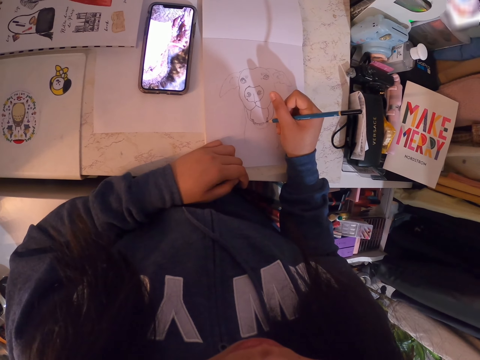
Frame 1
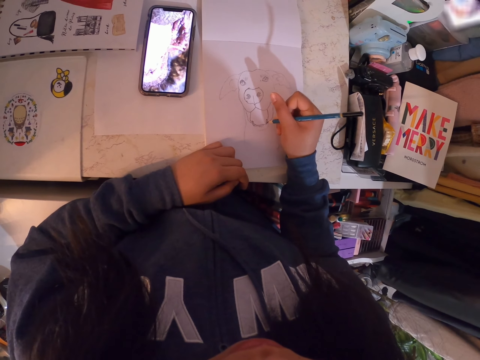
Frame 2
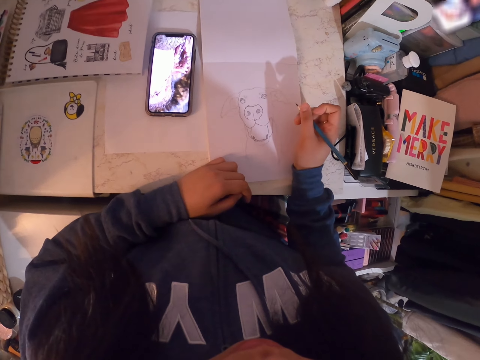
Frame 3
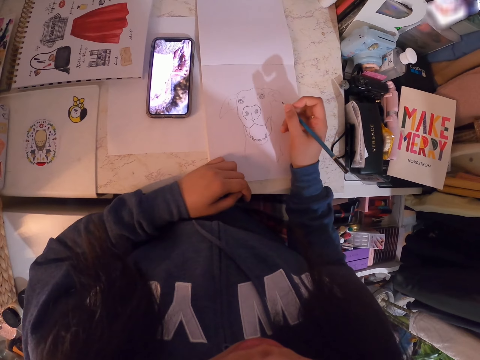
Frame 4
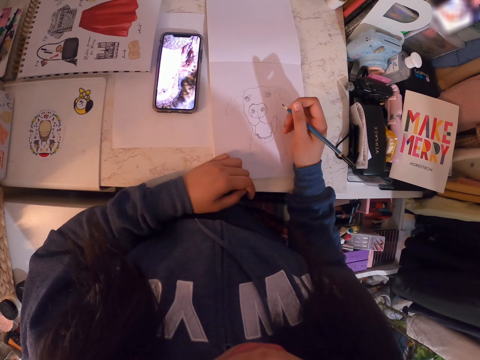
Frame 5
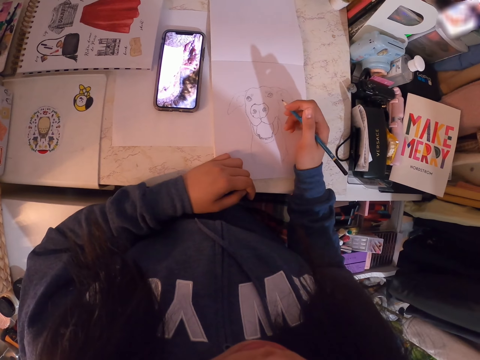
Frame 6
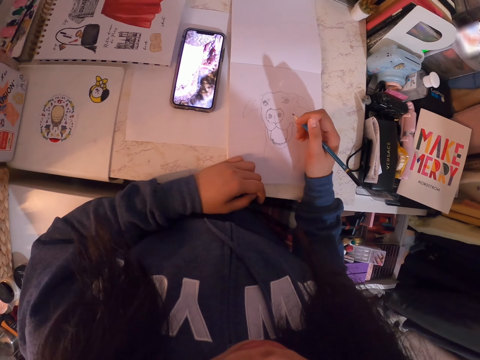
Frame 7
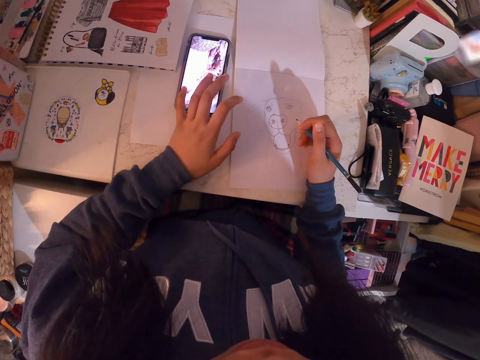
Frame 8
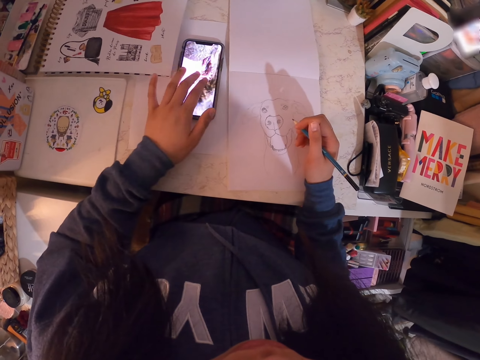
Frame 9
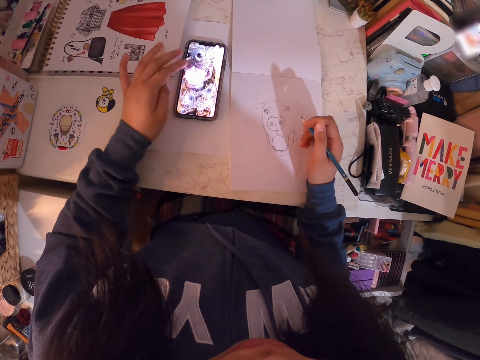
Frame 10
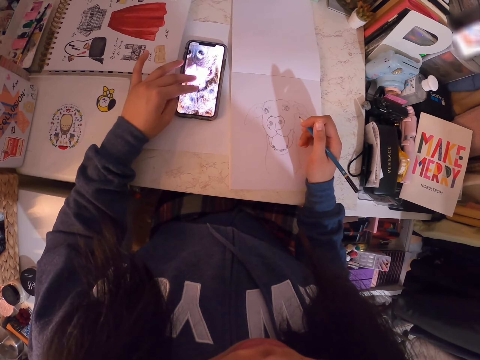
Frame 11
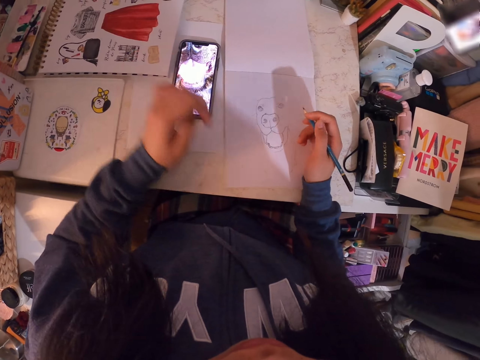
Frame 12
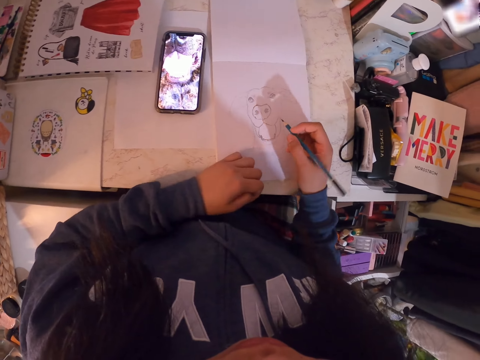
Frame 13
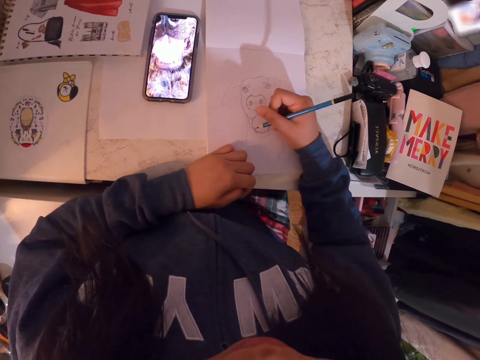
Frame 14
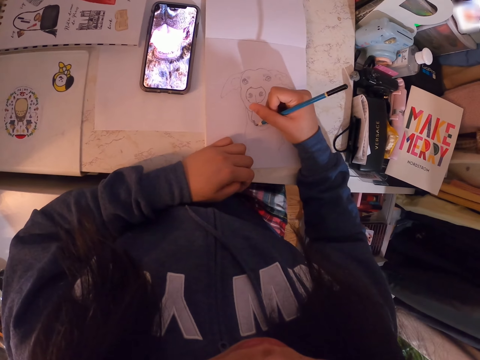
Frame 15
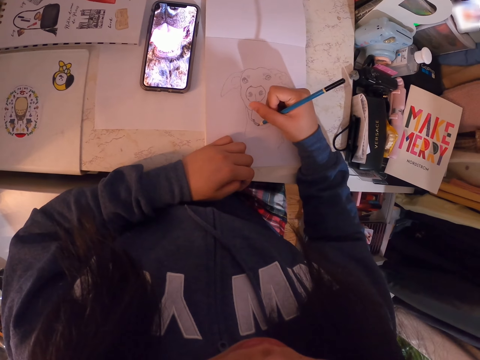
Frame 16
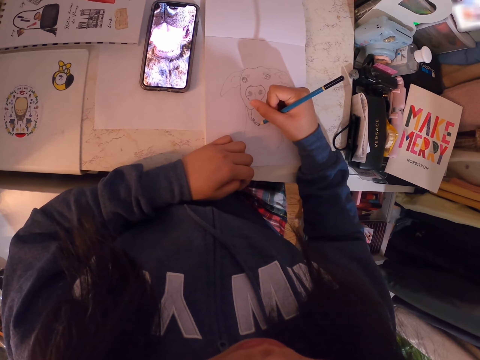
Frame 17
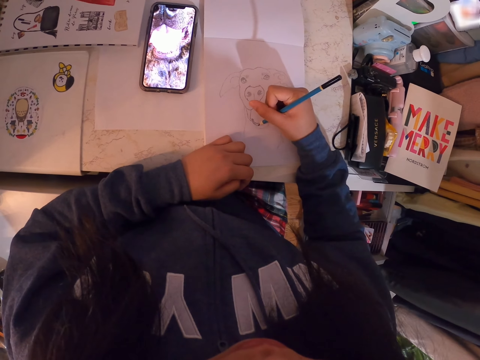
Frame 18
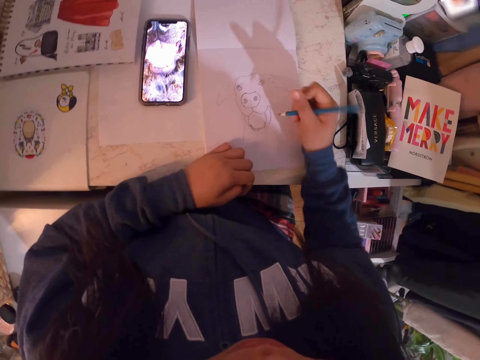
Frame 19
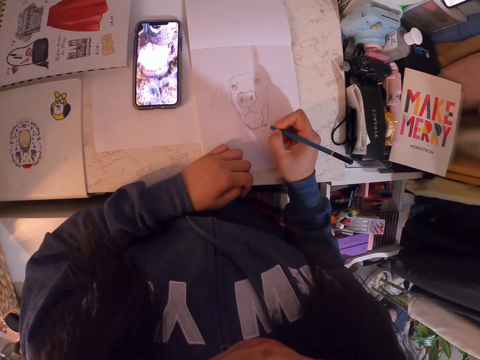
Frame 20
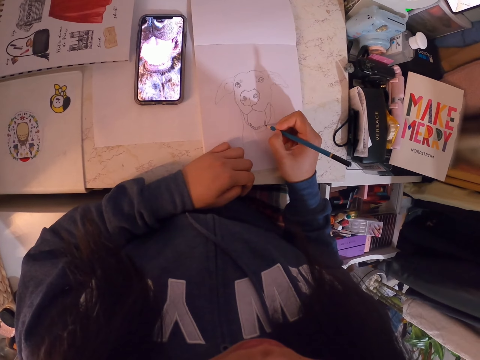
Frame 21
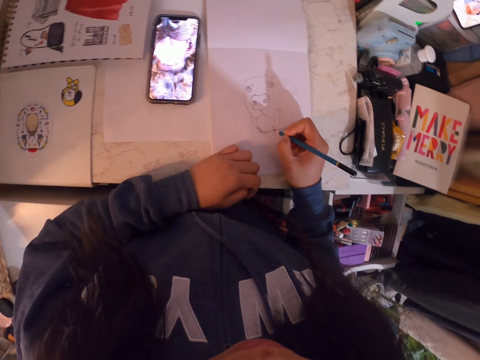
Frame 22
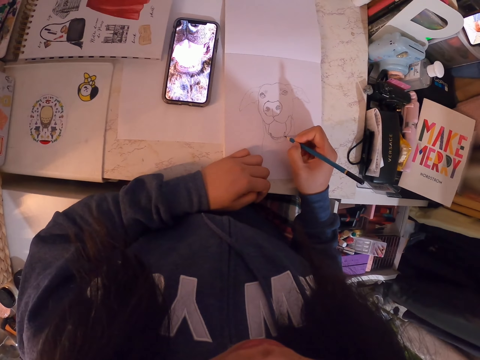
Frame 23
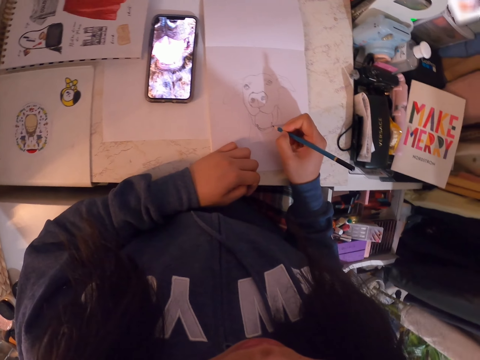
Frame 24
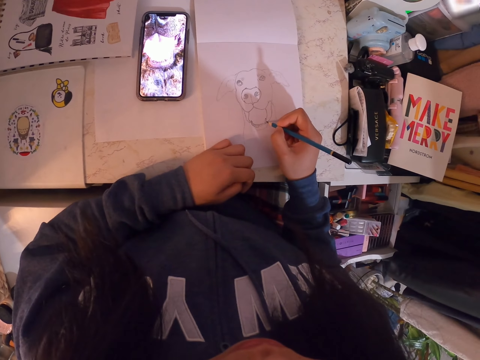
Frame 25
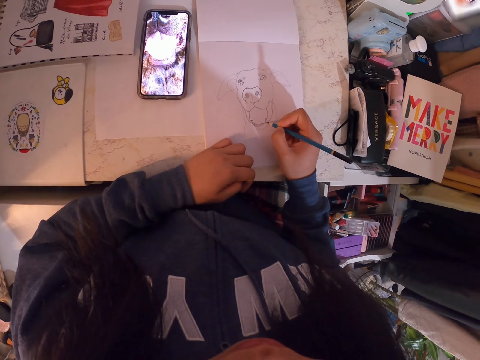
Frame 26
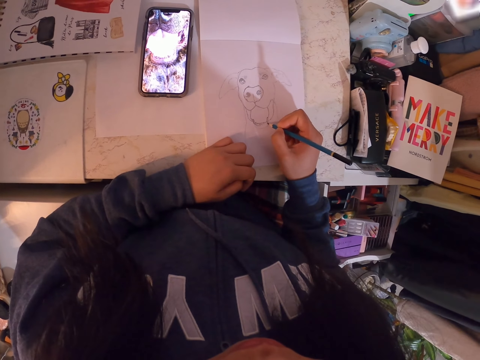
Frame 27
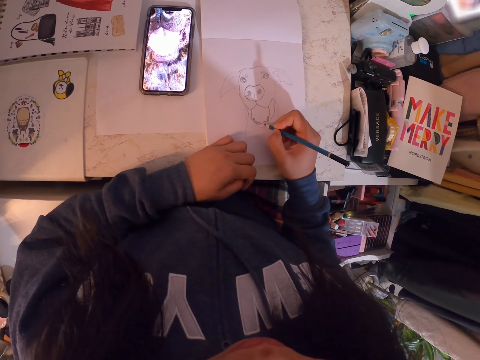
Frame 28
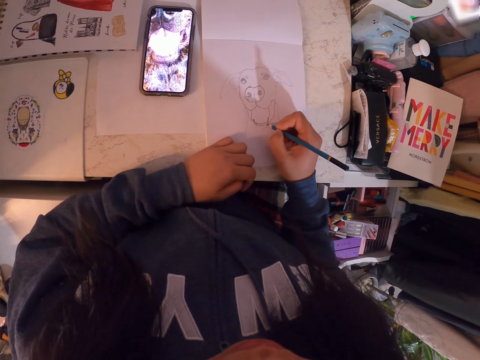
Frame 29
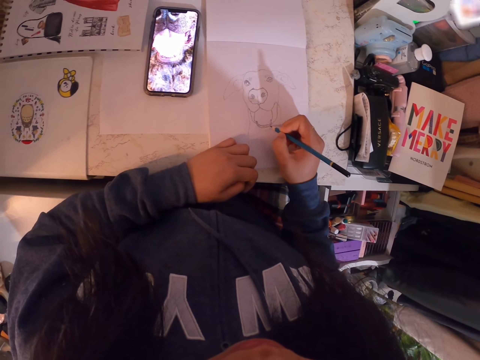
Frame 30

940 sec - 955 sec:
The camera wearer stares at the image. They zoom out the image. They operate a phone. They draw on a paper.

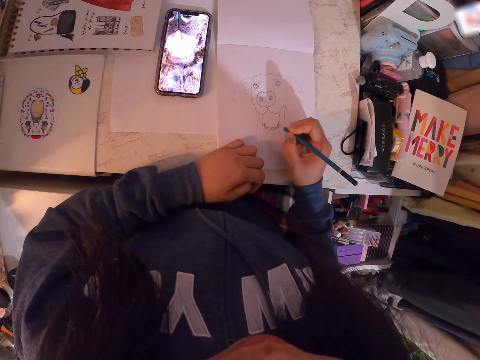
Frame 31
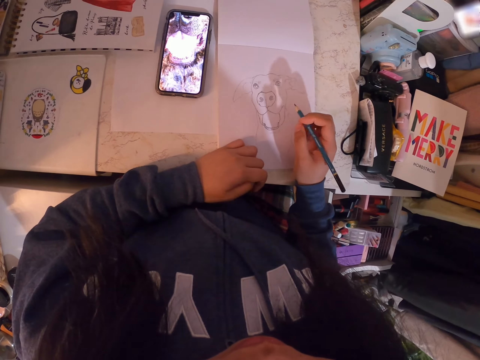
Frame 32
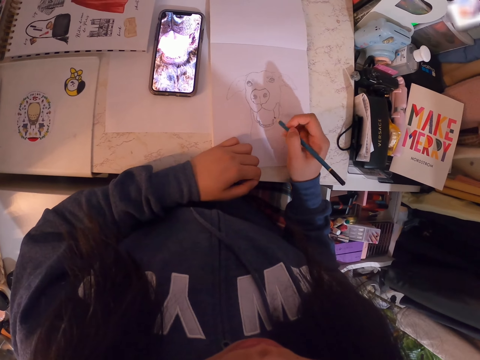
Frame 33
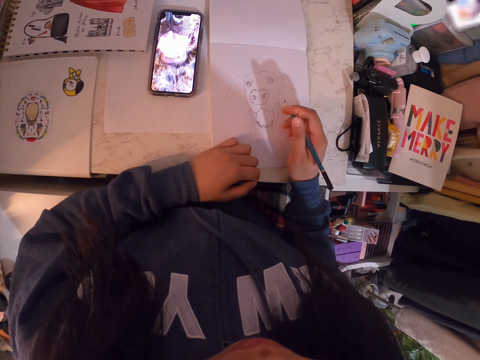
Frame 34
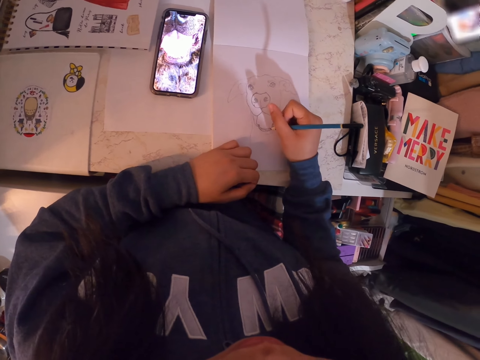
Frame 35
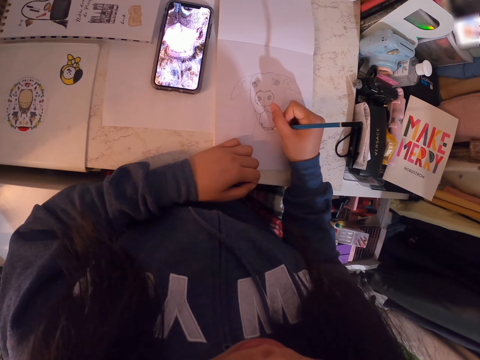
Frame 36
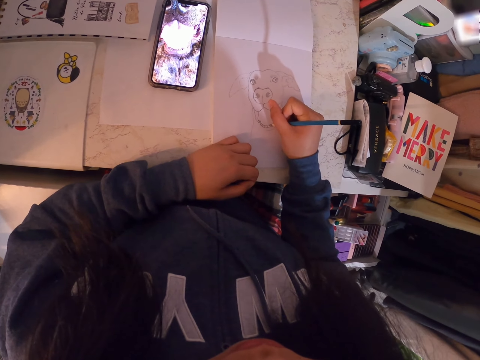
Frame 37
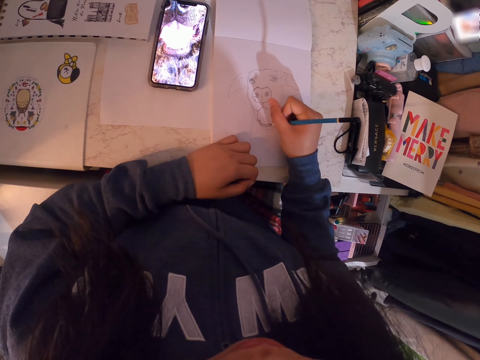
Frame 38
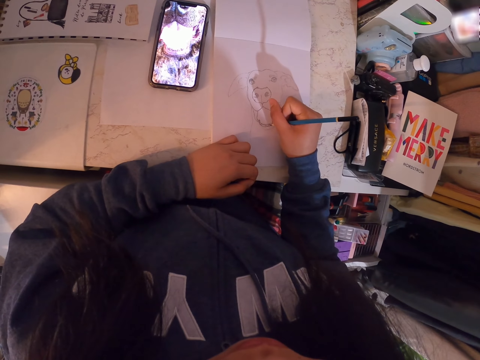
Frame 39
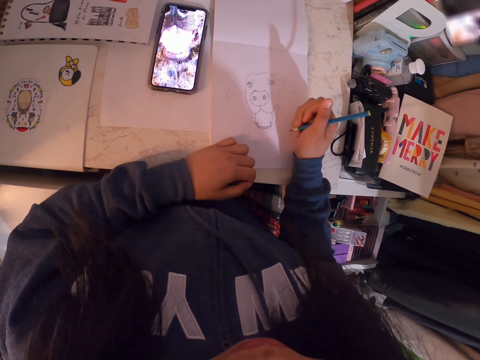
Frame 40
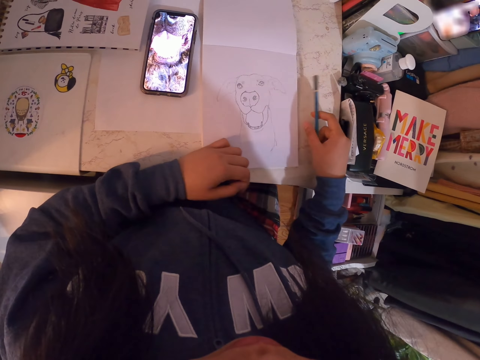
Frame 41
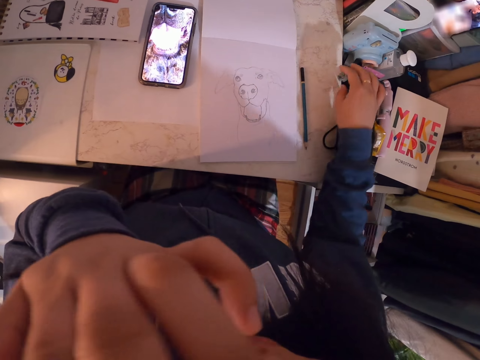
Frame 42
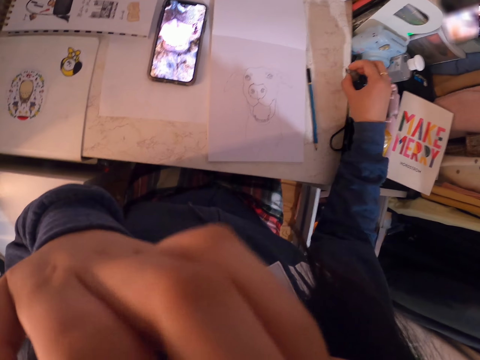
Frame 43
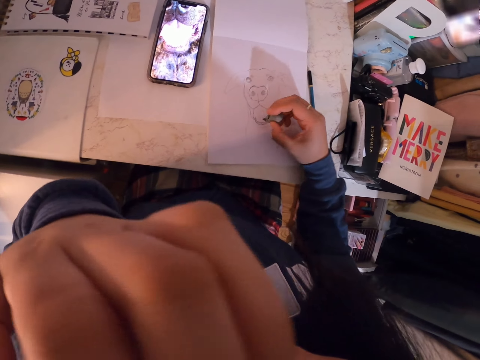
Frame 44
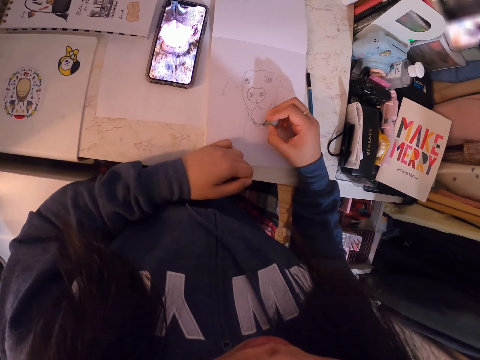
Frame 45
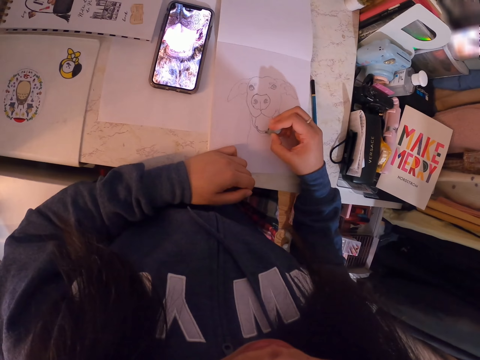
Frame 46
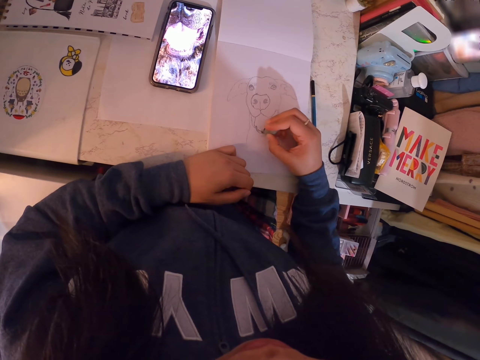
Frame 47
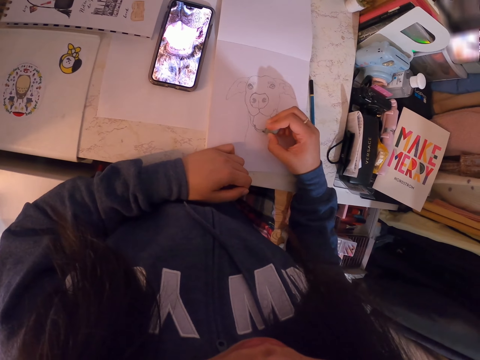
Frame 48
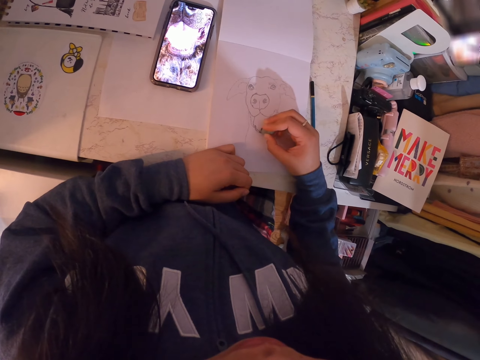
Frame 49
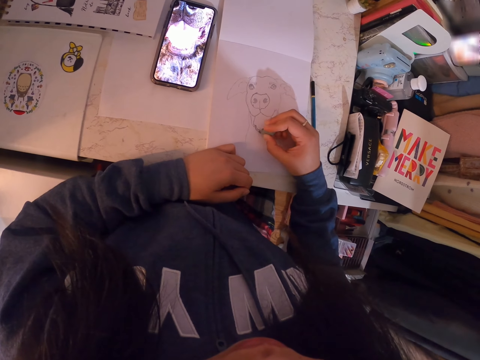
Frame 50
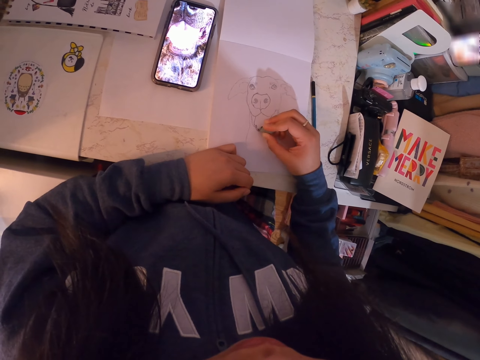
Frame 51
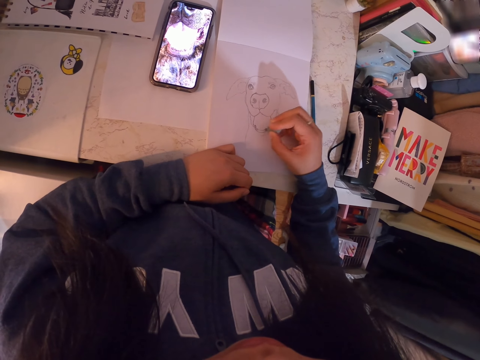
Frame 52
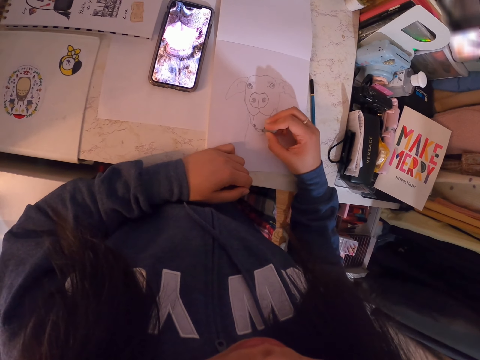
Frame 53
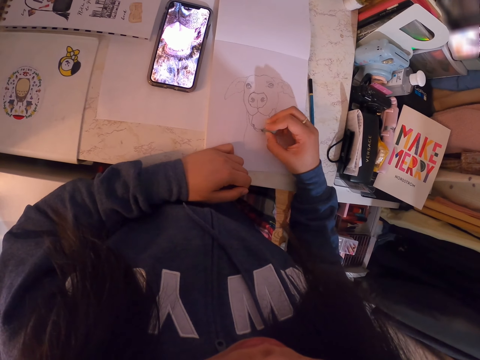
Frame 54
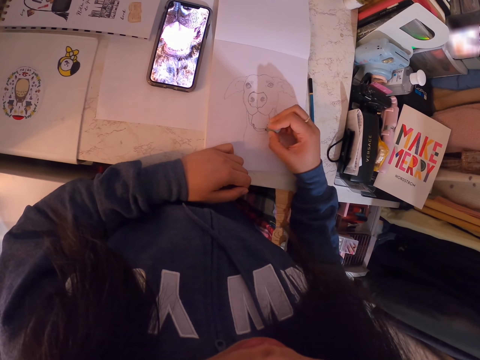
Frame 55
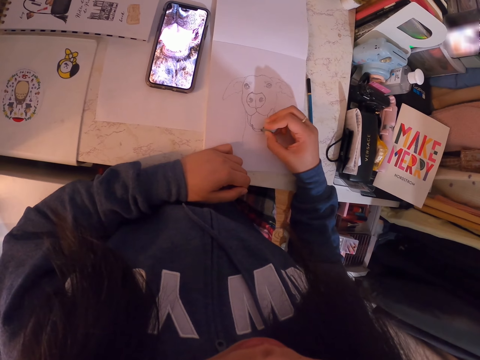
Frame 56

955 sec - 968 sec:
The camera wearer places the pencil down. They do something with the left hand. They pick up a rubber. They rub part of the drawing.
